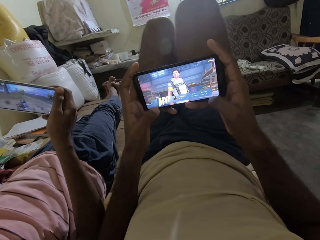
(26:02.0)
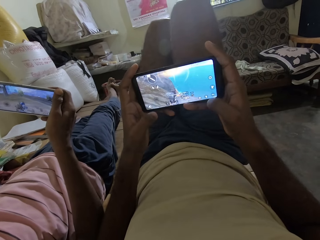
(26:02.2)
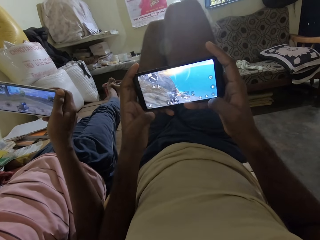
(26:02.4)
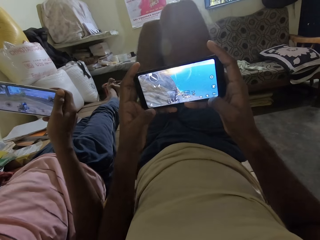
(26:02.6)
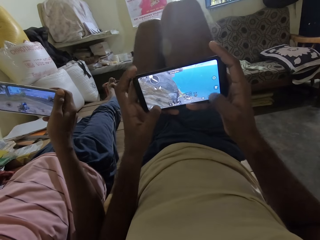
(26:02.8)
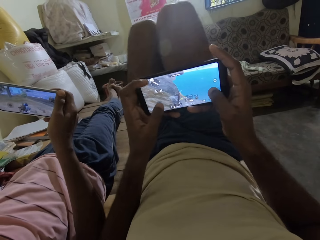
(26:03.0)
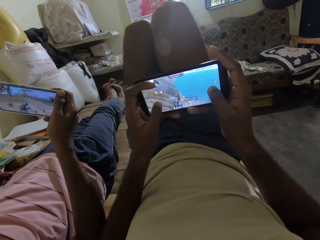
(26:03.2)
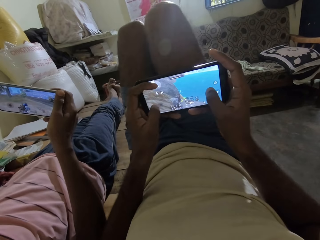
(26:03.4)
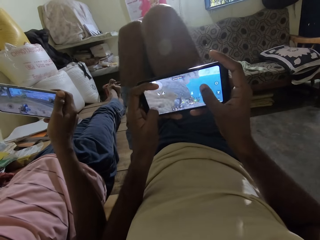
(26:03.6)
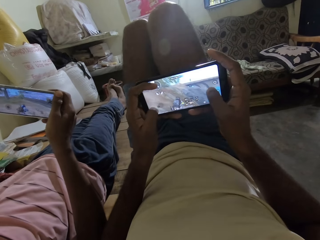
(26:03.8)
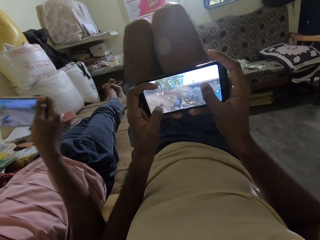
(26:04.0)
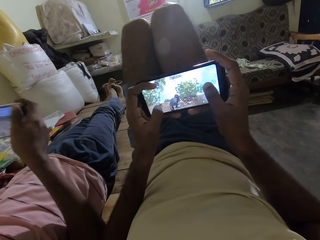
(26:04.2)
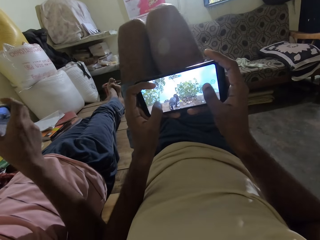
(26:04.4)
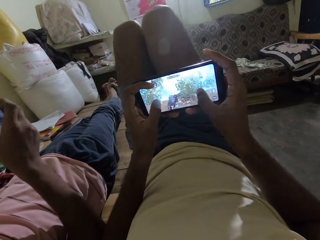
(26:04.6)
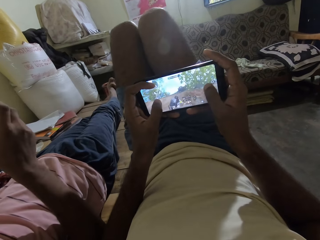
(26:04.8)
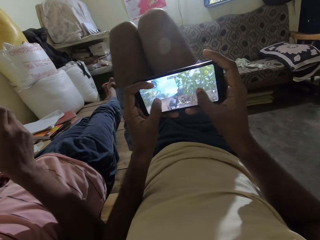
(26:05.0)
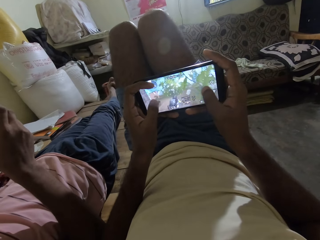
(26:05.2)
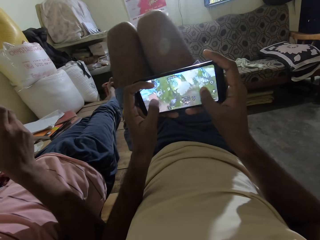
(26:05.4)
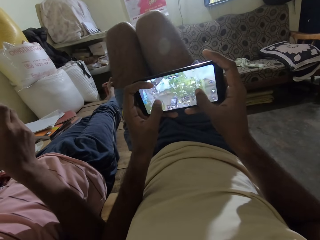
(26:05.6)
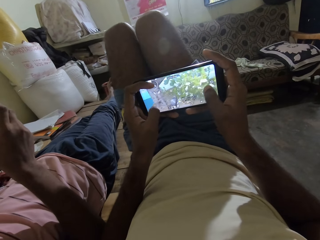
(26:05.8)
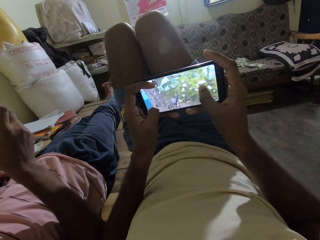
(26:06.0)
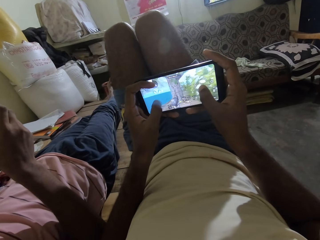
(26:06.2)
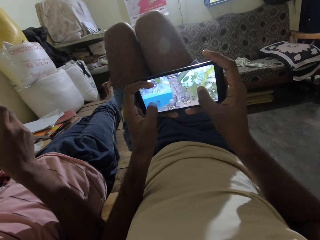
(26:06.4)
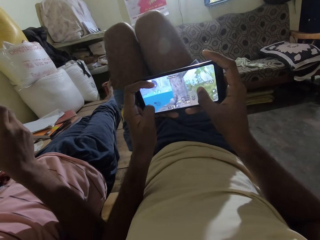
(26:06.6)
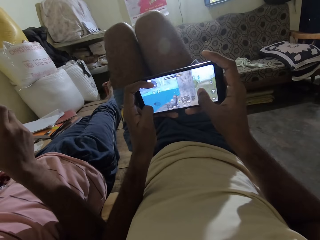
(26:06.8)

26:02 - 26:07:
The camera wearer plays the game.

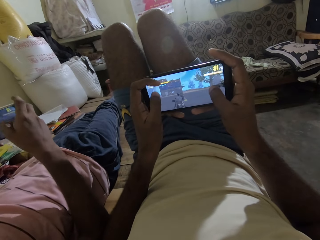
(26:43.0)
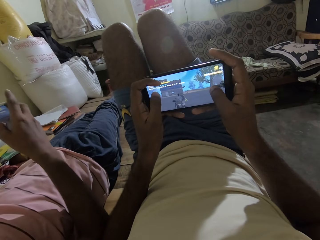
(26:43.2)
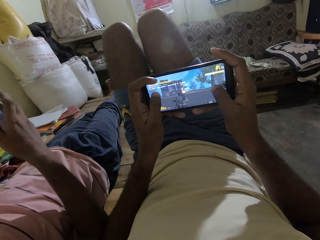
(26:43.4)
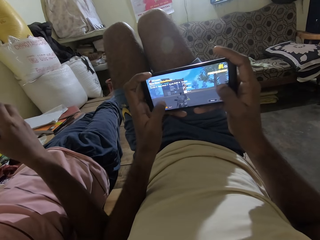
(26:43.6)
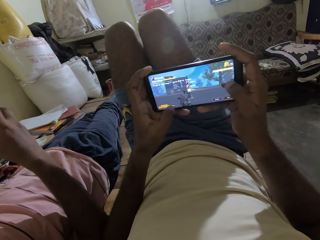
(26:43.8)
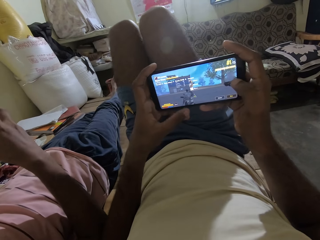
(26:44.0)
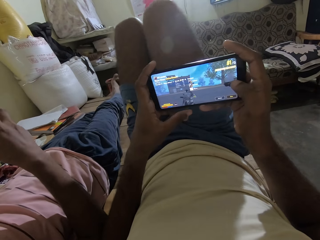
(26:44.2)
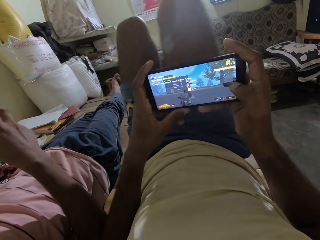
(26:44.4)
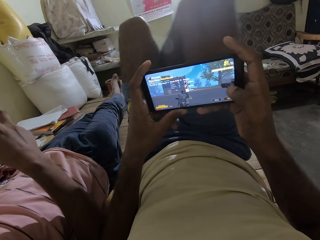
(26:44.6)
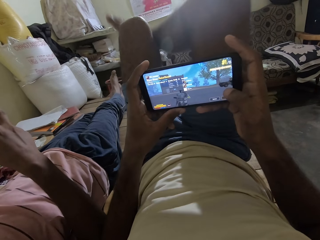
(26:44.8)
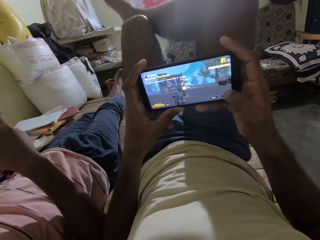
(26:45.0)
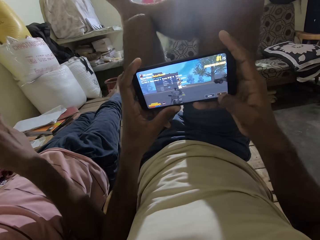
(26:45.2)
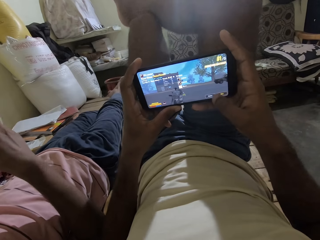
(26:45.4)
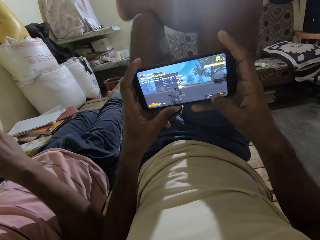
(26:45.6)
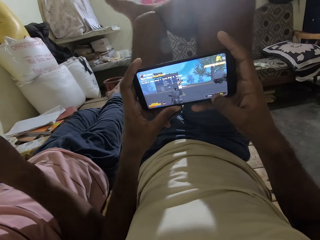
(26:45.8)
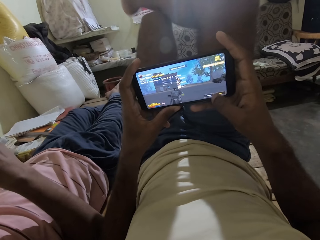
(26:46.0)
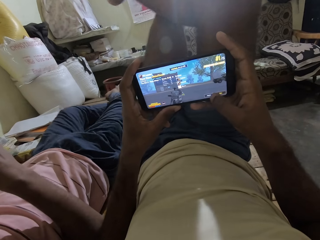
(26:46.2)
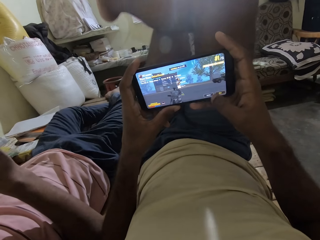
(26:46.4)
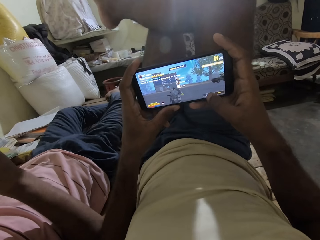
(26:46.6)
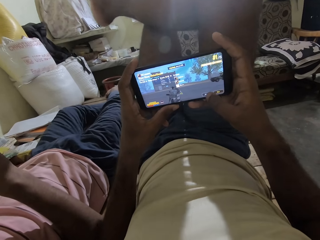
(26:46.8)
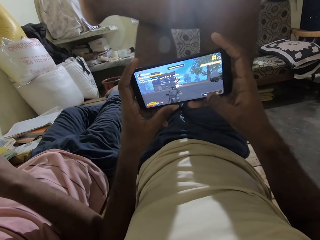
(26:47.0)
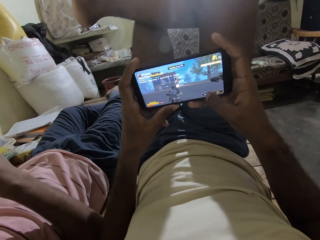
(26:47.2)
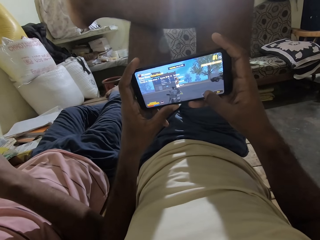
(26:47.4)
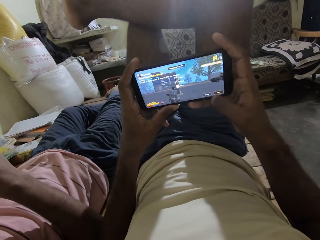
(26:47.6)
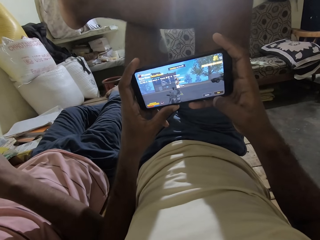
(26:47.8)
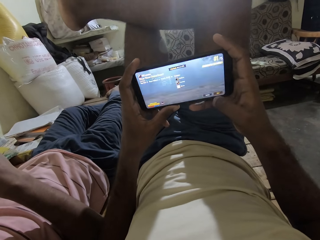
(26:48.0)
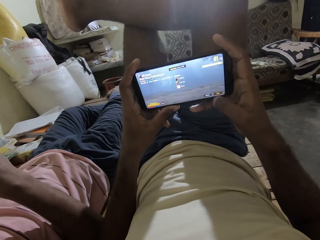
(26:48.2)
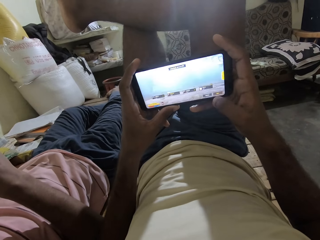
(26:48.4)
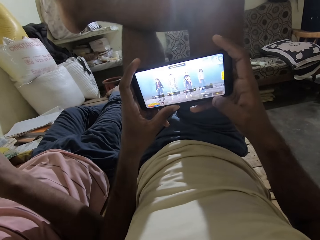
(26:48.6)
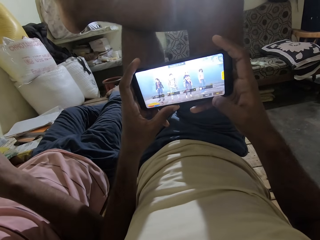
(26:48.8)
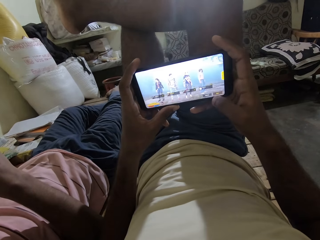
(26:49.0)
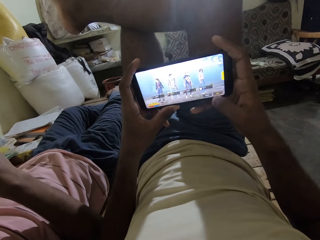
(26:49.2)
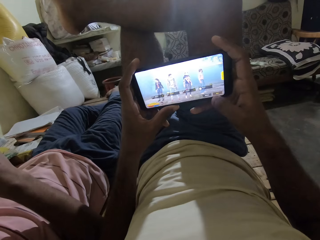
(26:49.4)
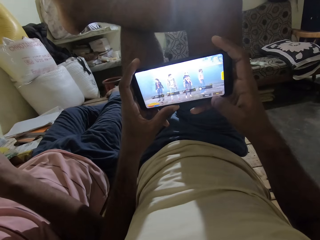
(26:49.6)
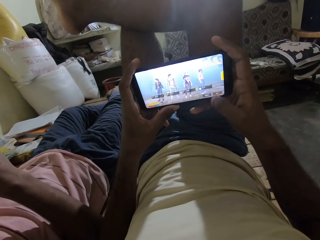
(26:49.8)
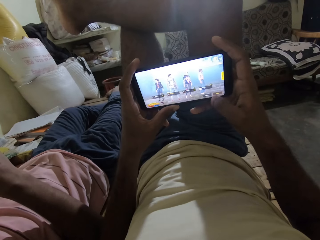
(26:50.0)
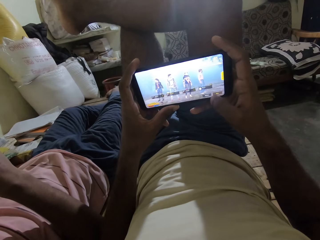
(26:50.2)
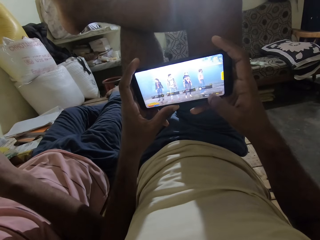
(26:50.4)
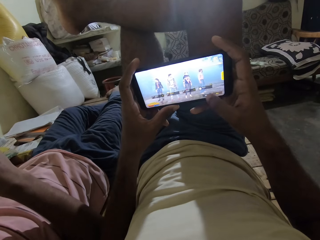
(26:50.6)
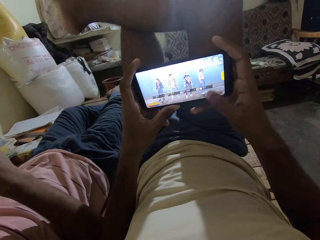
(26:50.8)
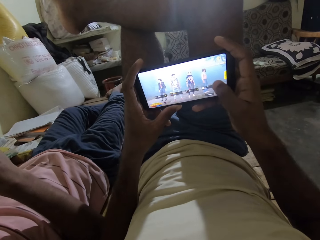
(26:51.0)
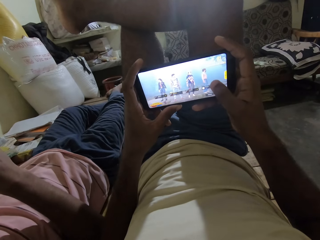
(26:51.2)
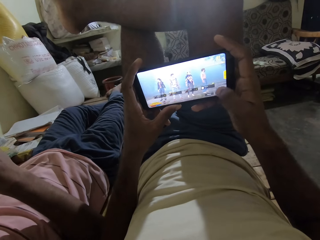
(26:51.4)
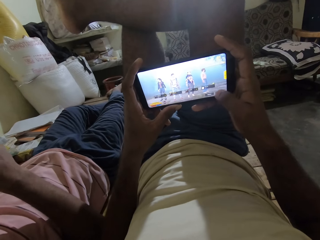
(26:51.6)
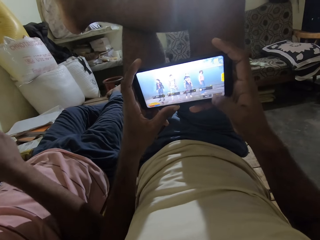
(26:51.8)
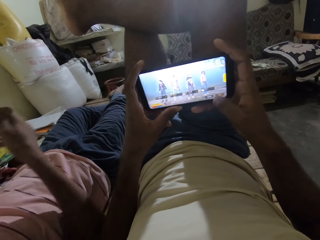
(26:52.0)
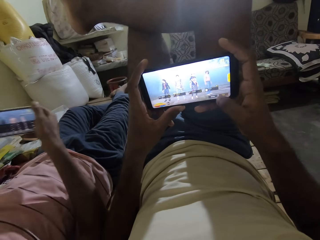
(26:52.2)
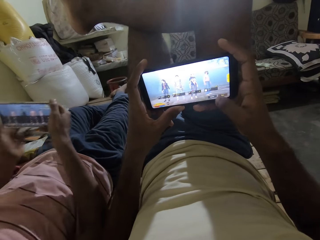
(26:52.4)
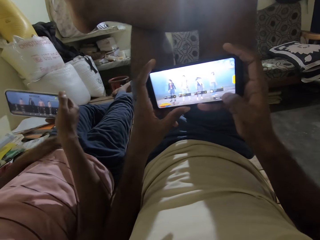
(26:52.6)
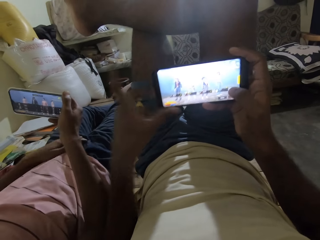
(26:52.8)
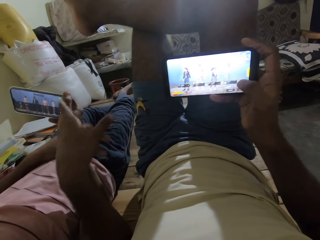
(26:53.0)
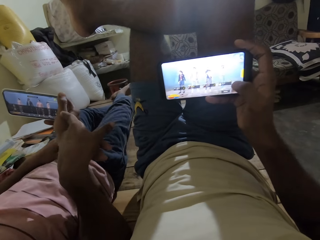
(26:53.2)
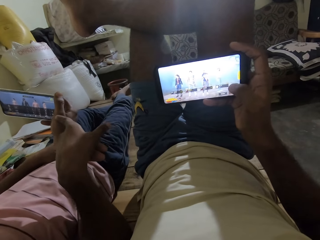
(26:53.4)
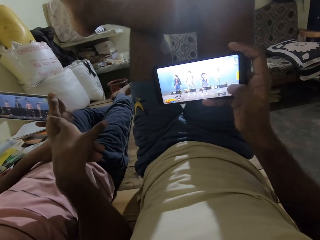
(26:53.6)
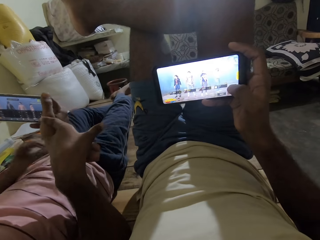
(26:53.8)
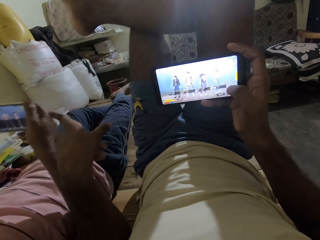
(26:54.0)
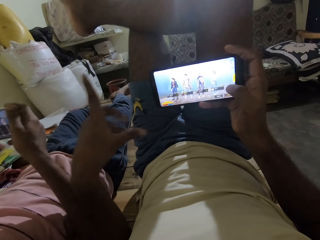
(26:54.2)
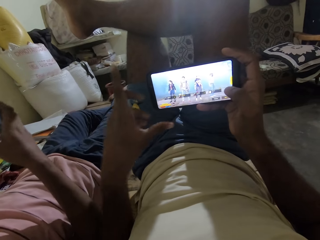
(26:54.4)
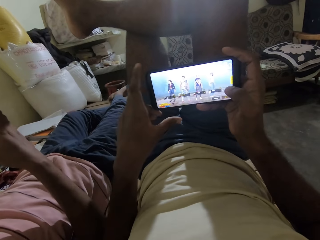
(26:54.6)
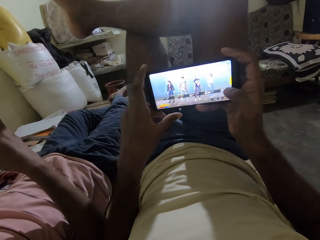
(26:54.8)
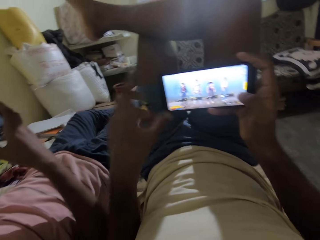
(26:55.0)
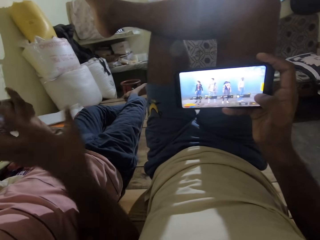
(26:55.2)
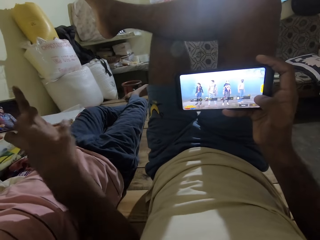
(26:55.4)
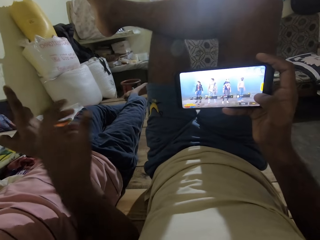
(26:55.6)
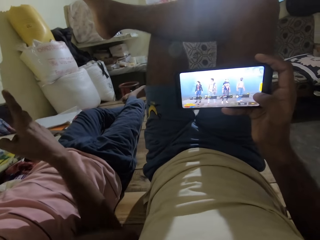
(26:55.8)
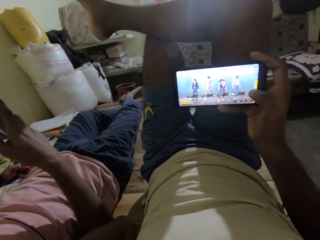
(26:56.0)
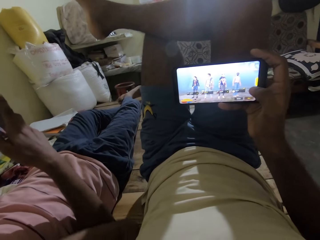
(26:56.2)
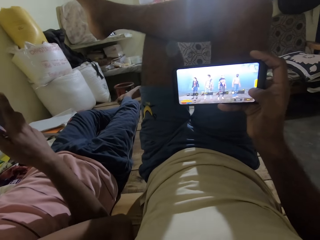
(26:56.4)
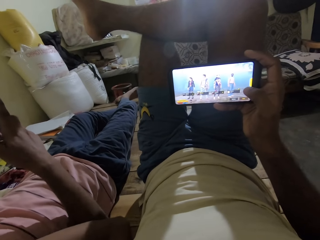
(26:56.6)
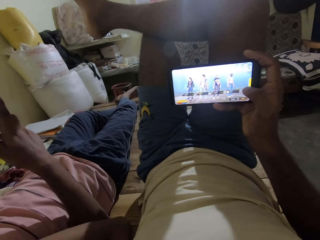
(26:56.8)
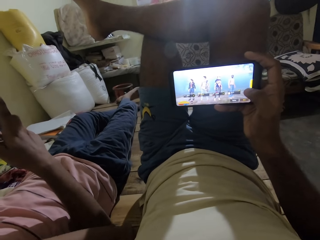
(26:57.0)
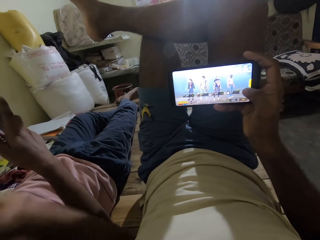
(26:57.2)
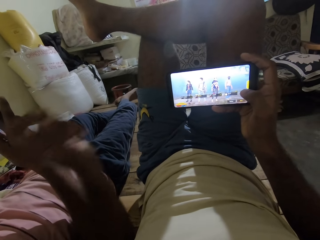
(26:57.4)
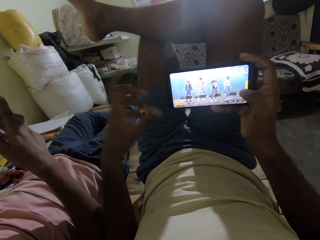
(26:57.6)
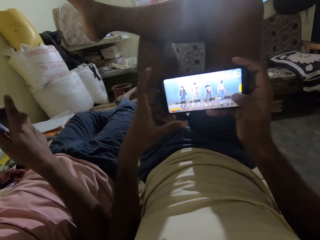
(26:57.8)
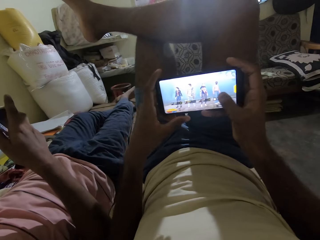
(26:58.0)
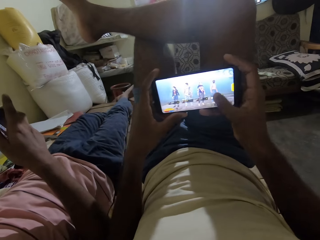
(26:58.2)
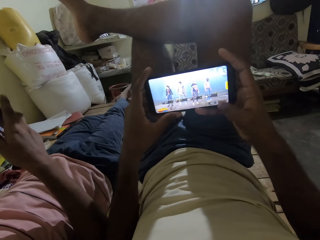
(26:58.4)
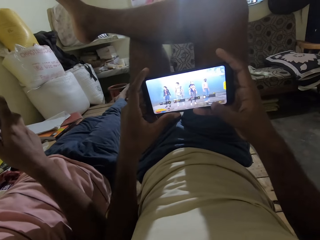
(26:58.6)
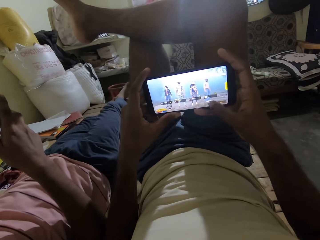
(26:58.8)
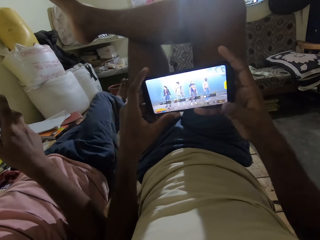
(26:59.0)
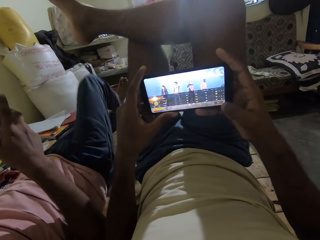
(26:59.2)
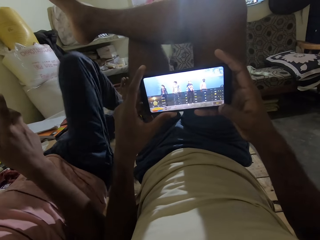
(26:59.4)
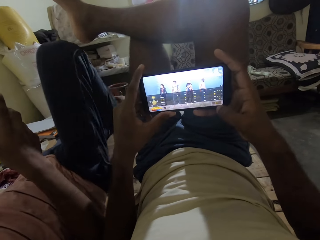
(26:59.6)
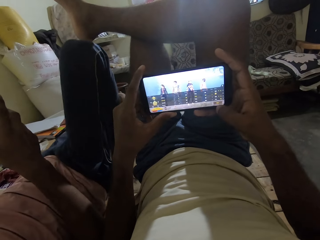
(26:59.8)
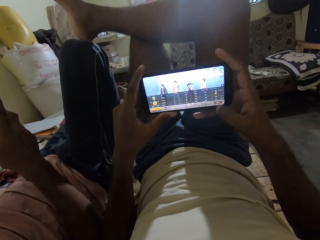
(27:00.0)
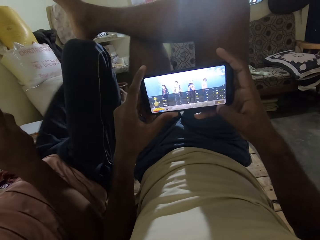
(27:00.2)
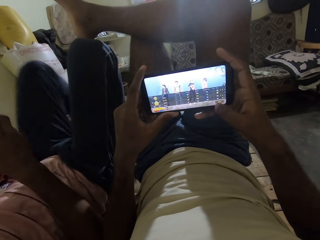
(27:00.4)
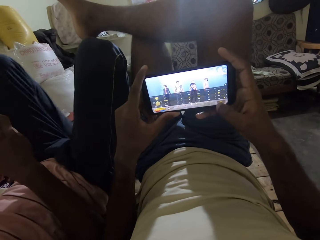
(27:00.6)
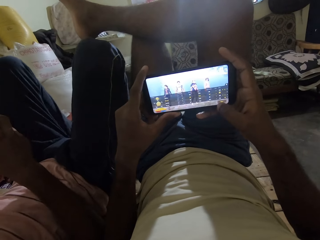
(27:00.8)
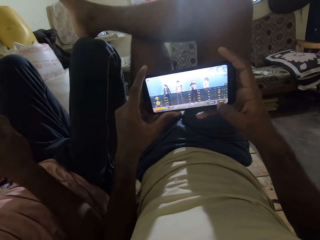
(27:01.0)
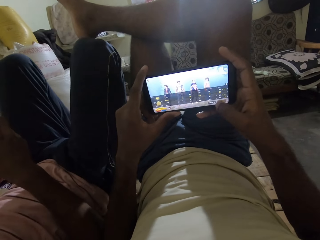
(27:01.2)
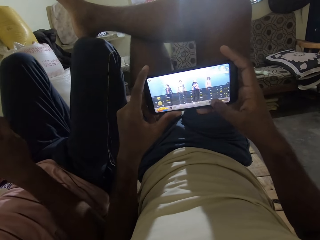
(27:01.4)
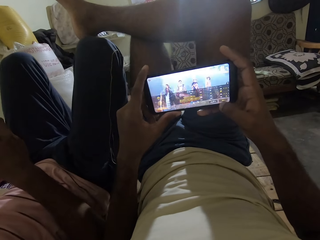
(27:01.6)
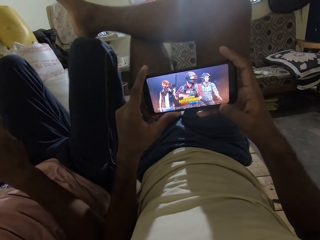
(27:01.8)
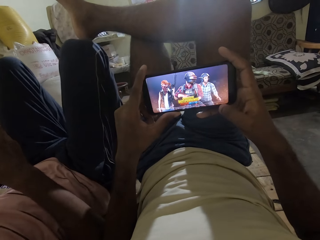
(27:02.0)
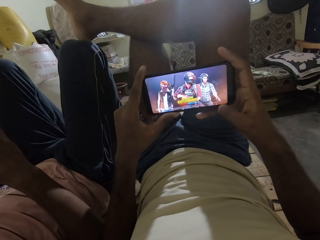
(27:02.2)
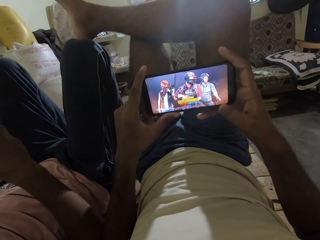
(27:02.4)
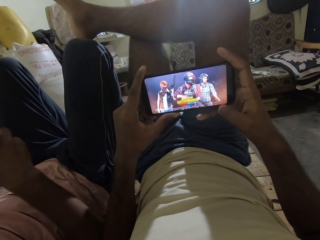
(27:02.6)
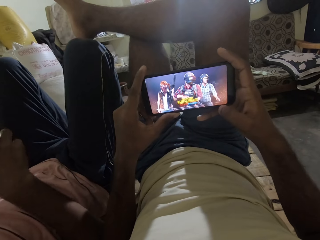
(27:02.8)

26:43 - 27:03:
The camera wearer crosses his right leg over his left leg. He lifts the leg. A man places his left hand on his body. The camera wearer points to the man's phone. He moves the hands. The man holds his phone with both hands. The camera wearer holds the phone. He moves the hands. He holds his phone with both hands. The man raises both his legs on the bed.
